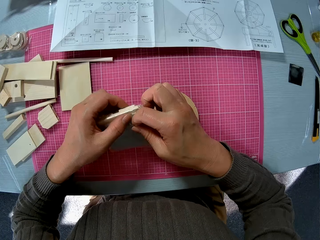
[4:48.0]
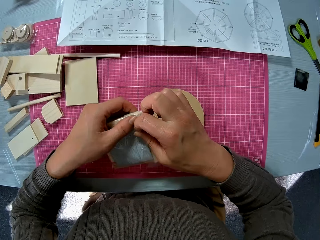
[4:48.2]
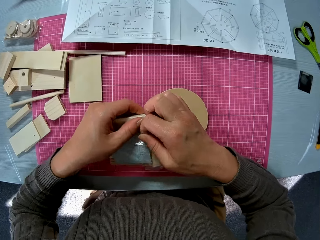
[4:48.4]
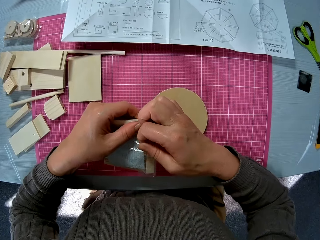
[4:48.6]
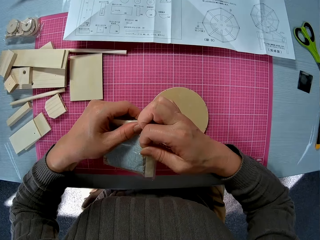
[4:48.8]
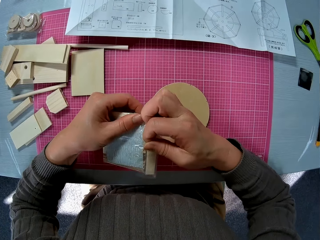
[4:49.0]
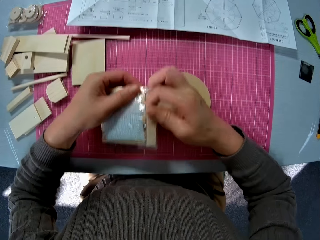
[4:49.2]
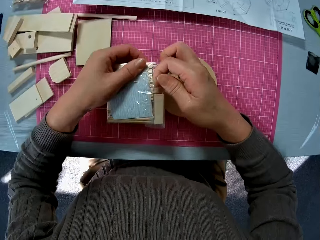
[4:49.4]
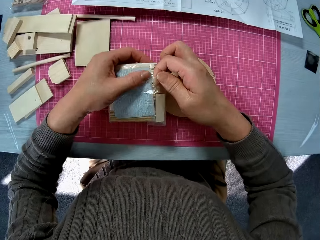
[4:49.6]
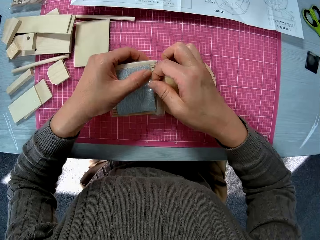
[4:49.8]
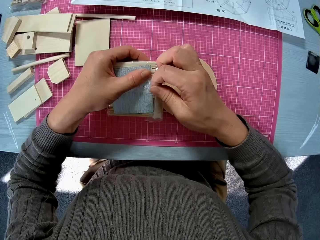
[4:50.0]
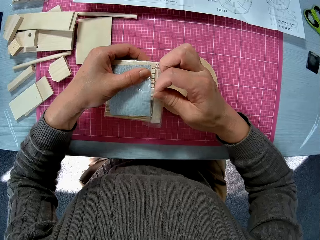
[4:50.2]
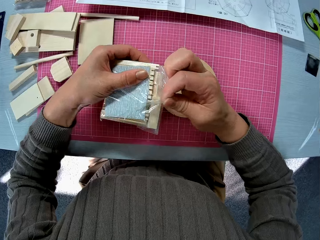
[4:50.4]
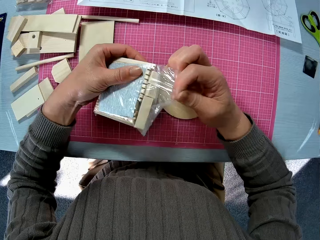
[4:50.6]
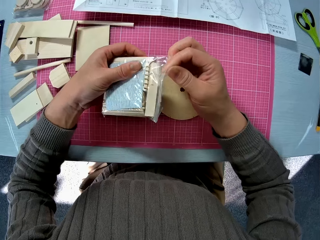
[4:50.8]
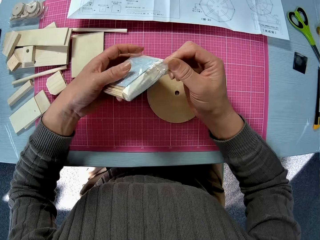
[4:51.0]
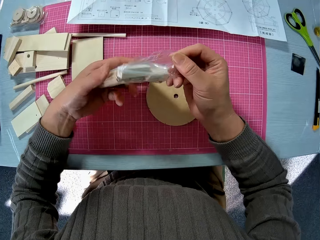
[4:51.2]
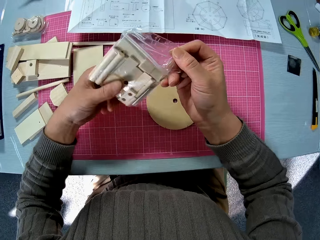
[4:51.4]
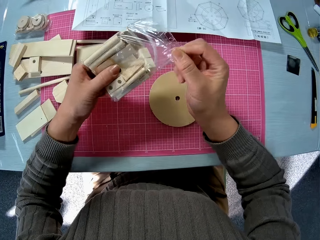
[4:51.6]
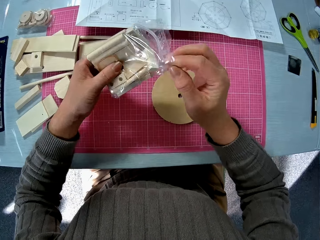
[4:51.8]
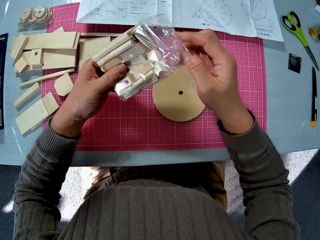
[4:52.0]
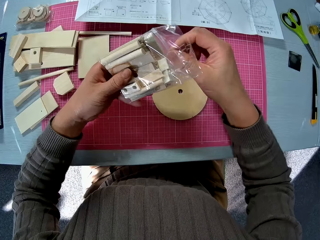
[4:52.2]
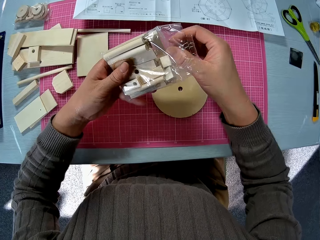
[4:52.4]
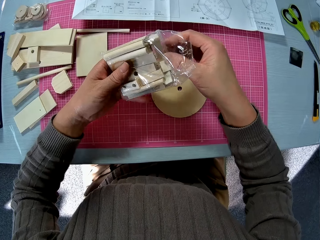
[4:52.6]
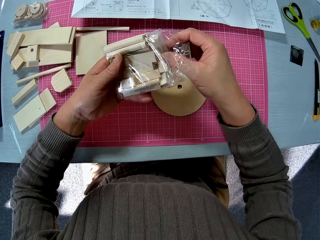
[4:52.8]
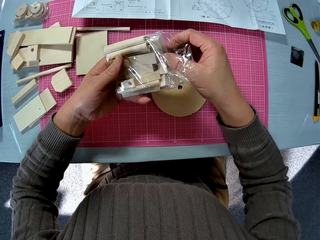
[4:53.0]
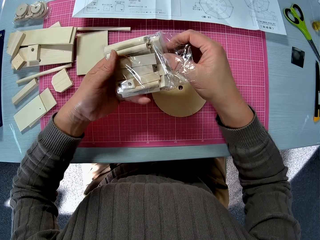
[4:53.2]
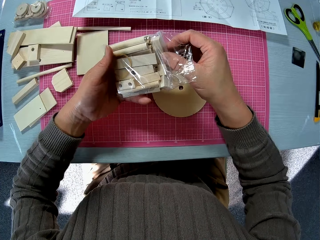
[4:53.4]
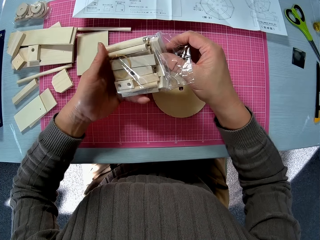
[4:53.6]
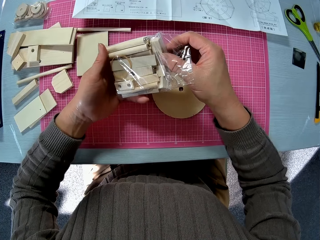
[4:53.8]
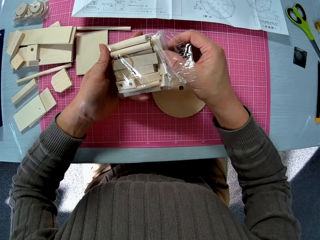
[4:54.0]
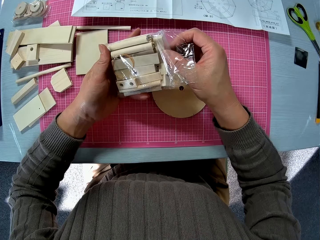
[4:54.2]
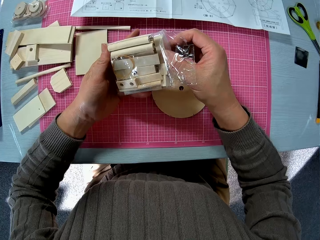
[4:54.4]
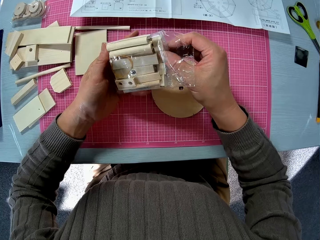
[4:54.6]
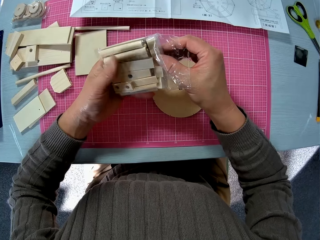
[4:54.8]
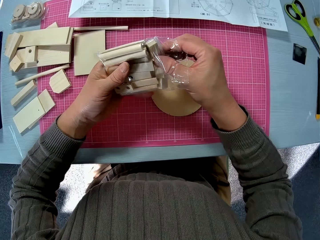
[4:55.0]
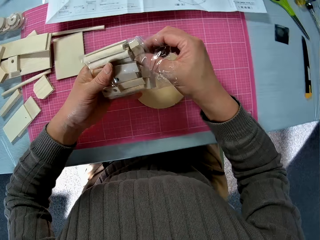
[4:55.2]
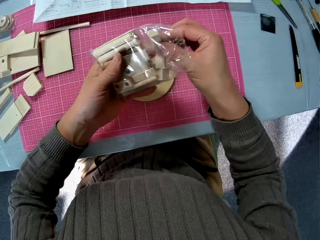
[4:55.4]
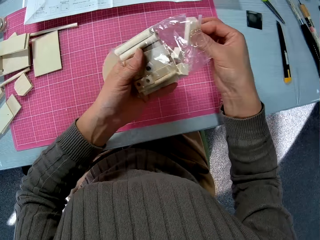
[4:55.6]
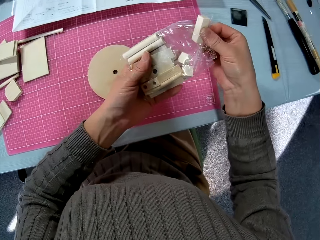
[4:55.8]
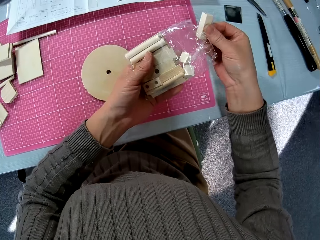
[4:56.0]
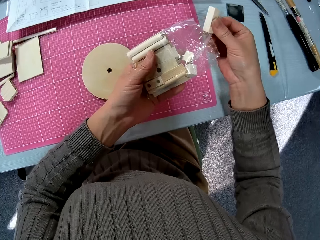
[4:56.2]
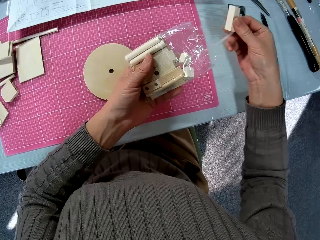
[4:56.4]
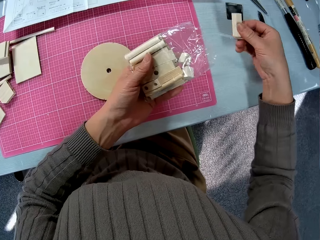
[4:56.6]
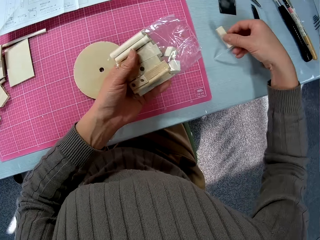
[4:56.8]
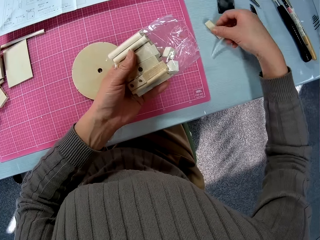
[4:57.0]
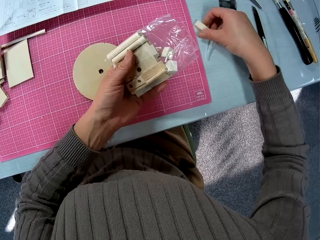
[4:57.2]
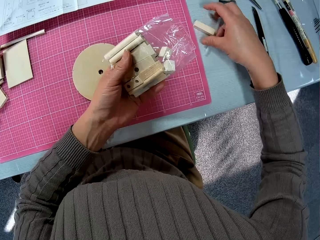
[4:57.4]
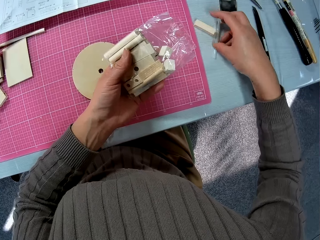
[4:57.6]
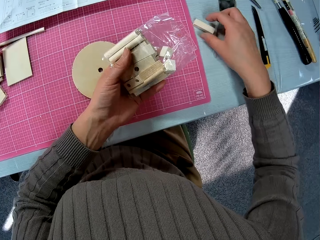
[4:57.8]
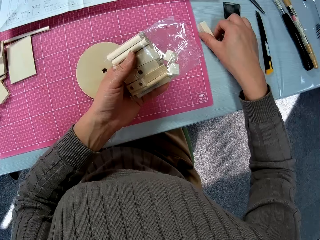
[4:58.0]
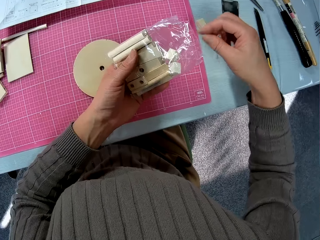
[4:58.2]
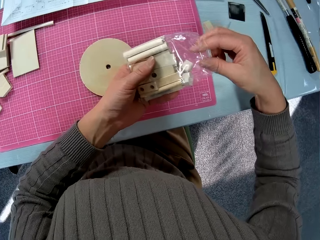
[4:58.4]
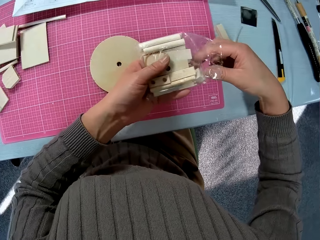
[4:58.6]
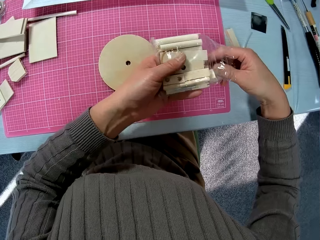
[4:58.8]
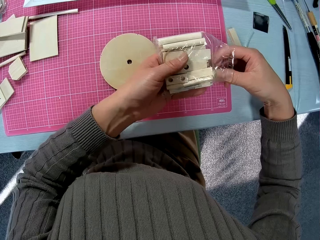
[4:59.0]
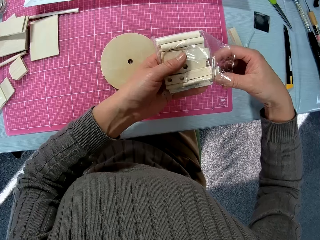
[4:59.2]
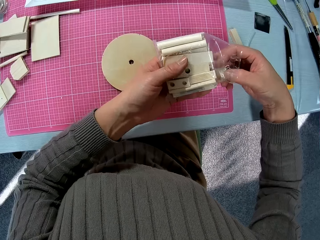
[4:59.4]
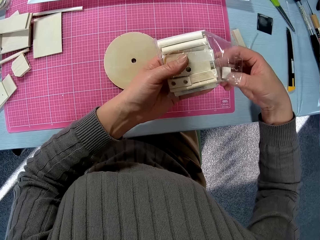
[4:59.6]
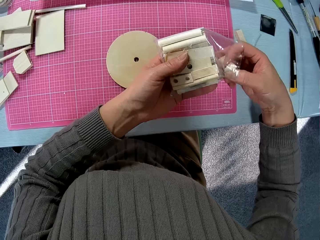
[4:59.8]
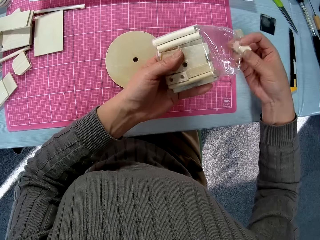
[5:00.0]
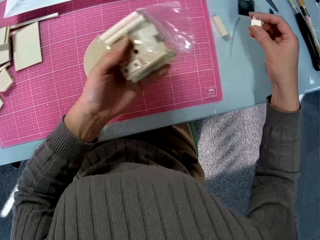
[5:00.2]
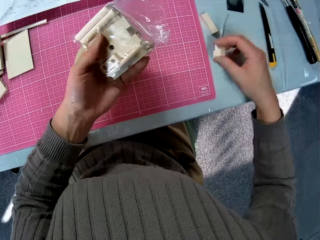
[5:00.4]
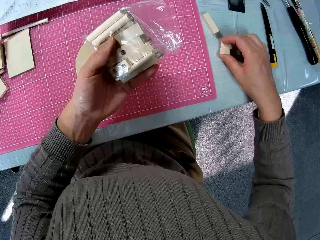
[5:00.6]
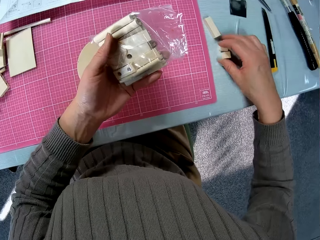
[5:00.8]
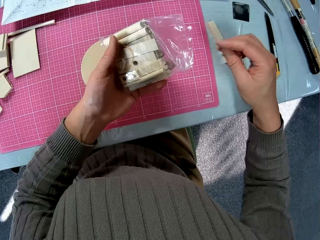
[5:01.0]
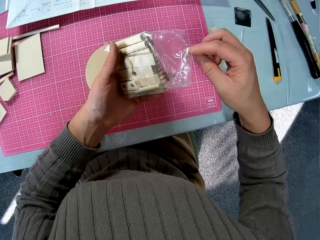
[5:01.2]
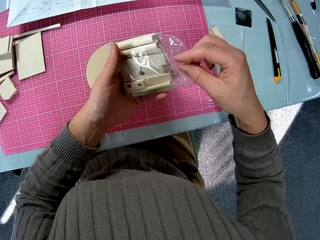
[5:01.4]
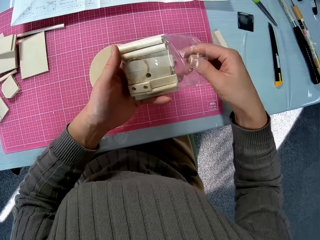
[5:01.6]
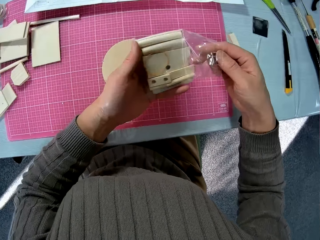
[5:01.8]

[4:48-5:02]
The camera wearer opens the seal of the nylon. They arrange the wooden model pieces on the table. They arrange some of the wood pieces in the nylon on the table.

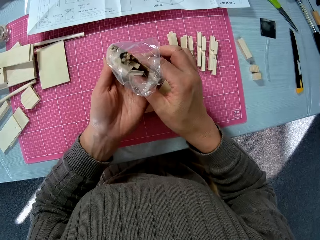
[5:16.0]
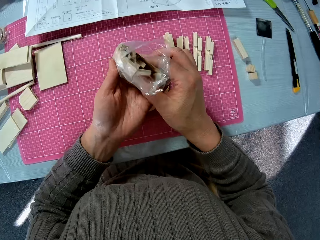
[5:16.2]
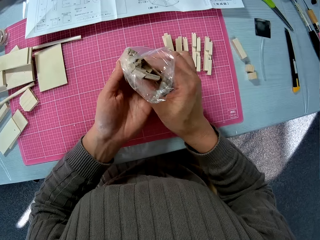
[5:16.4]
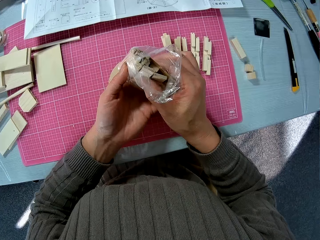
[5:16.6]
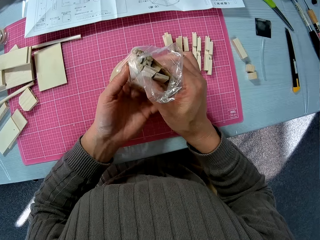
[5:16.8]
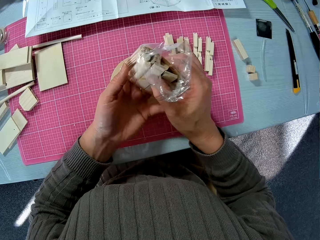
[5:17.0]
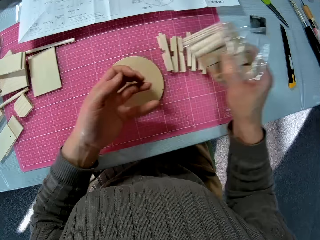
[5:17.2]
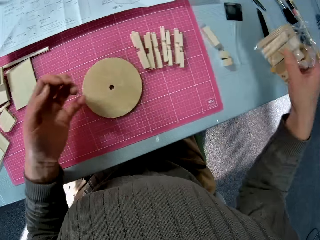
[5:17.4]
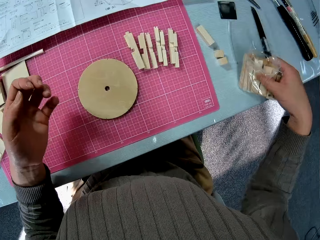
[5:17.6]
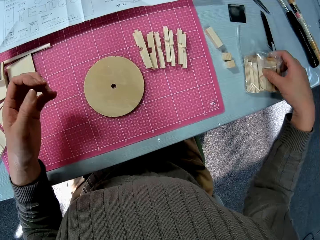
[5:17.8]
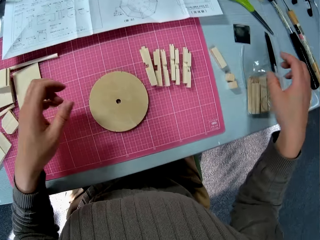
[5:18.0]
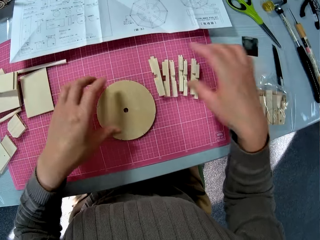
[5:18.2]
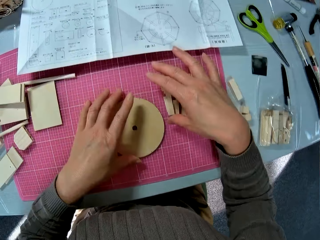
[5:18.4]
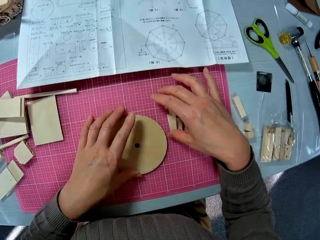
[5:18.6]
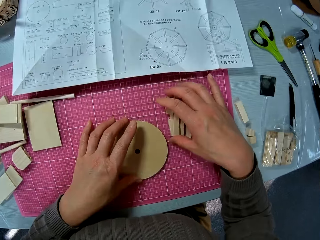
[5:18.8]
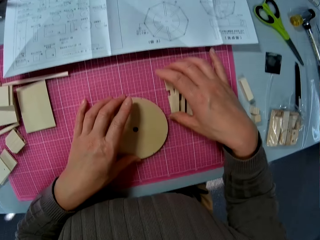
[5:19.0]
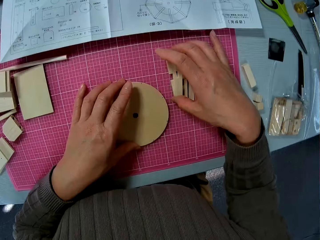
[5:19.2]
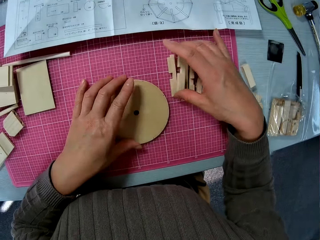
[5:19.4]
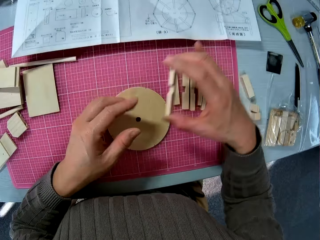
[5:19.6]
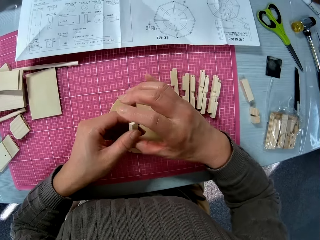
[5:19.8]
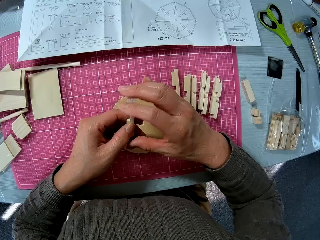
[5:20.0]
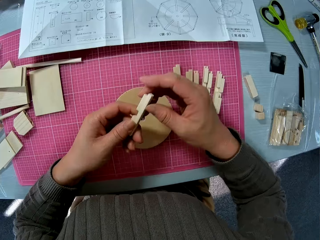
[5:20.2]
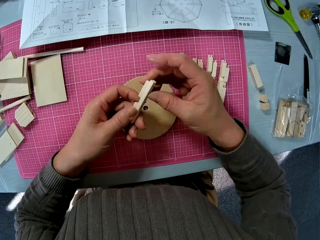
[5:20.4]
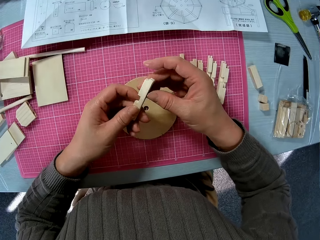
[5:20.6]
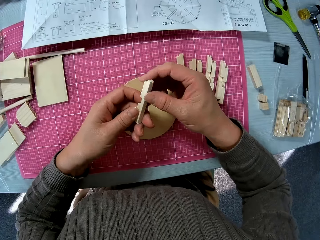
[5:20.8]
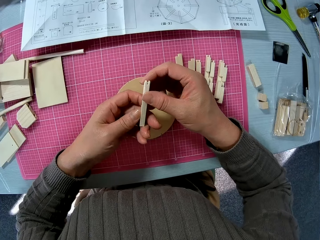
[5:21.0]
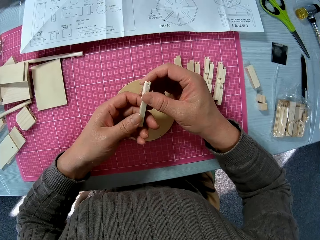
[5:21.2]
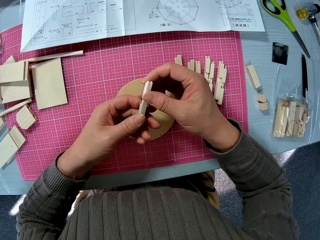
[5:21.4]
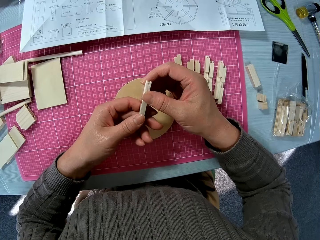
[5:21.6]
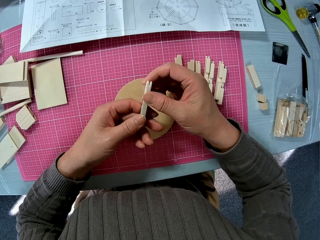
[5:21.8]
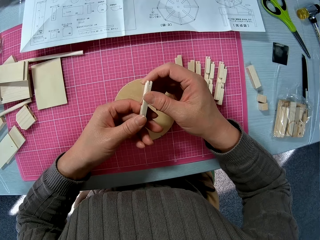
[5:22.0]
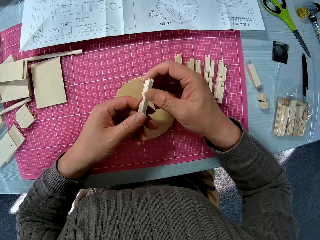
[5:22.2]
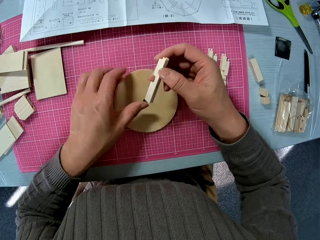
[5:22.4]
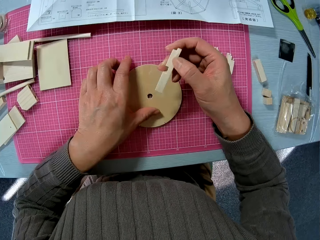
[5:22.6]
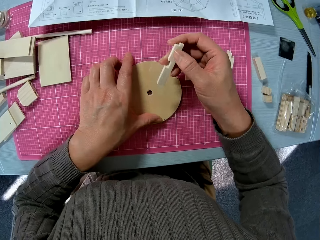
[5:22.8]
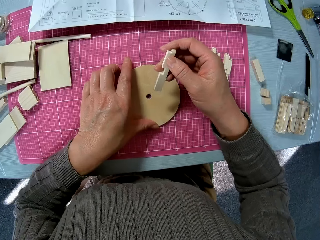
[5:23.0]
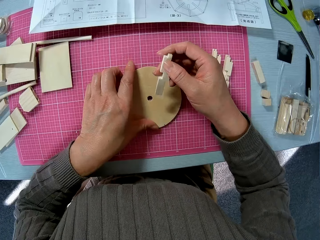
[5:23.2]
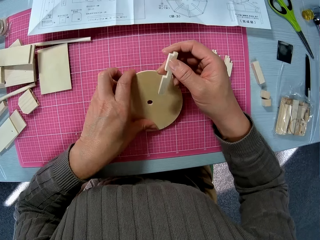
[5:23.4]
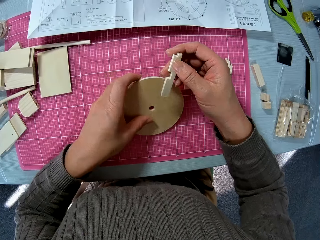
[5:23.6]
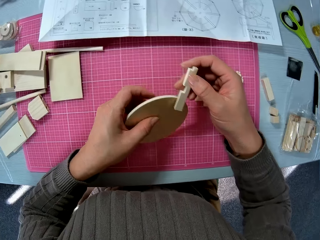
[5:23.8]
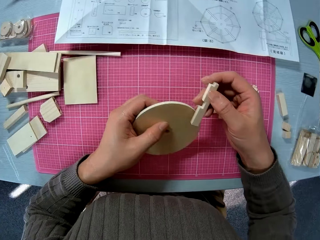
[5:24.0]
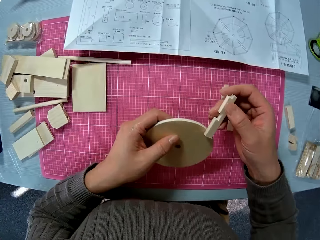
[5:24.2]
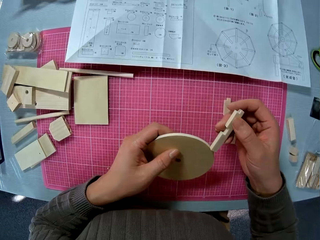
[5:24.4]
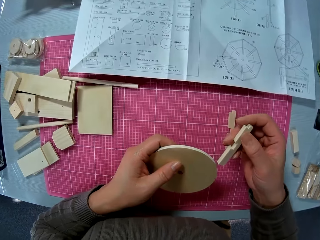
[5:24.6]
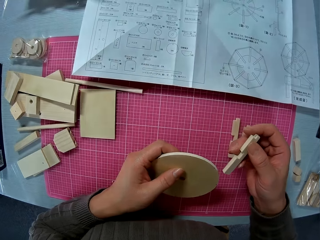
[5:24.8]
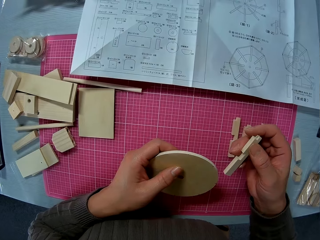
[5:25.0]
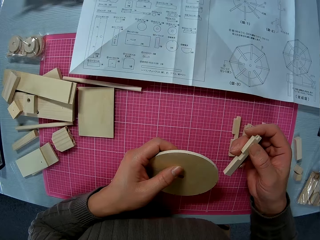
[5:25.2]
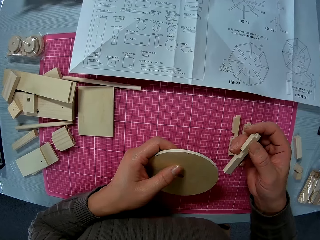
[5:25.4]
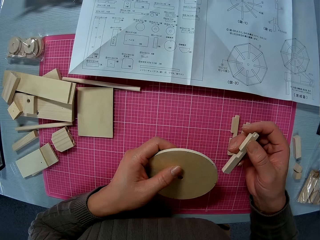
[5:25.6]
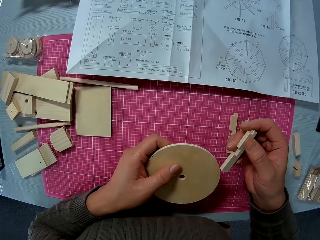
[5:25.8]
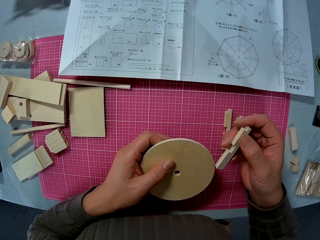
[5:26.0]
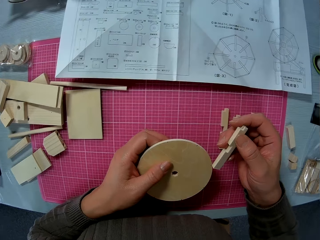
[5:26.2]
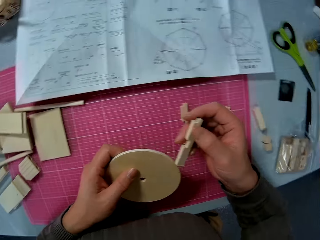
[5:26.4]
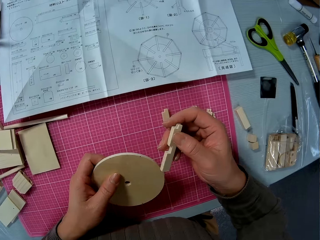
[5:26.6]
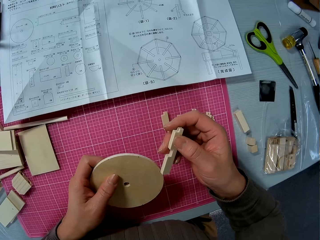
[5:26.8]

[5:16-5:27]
The camera wearer puts the wooden model pieces on the table. He drops the left-over piece of wood in the nylon on the table. He picks up one of the wood pieces on the table. He stares at the wooden model pieces in his hand. He picks up the circular wood piece on the table.
